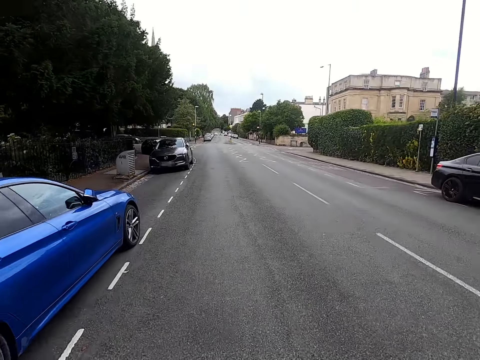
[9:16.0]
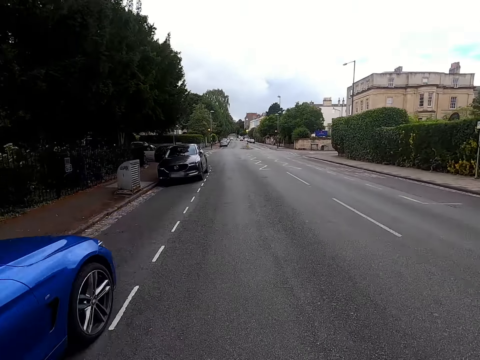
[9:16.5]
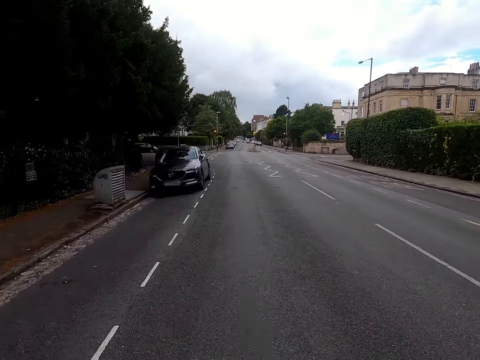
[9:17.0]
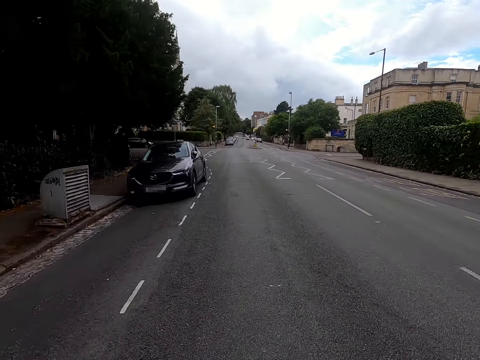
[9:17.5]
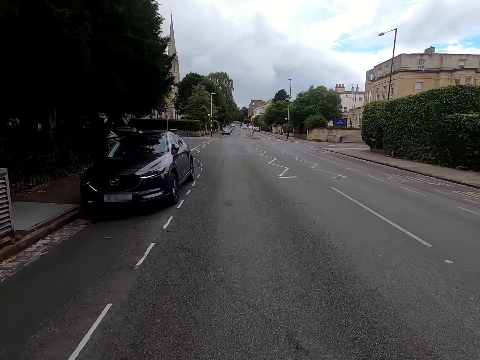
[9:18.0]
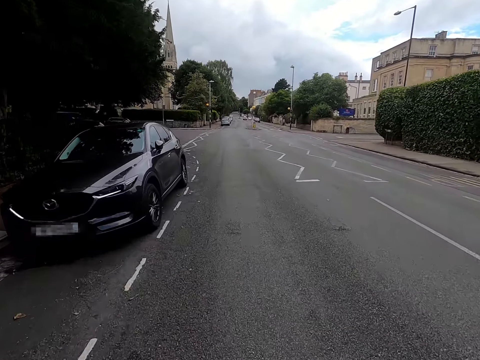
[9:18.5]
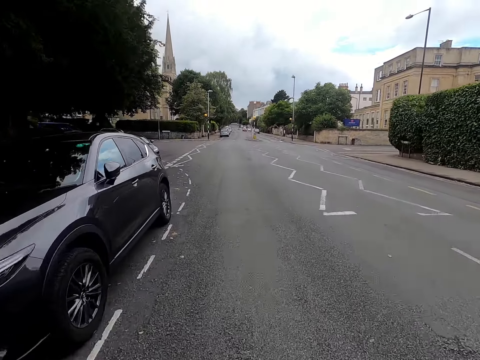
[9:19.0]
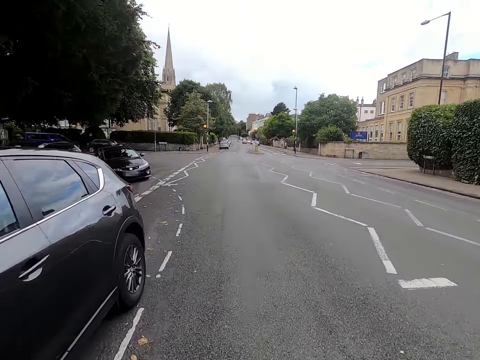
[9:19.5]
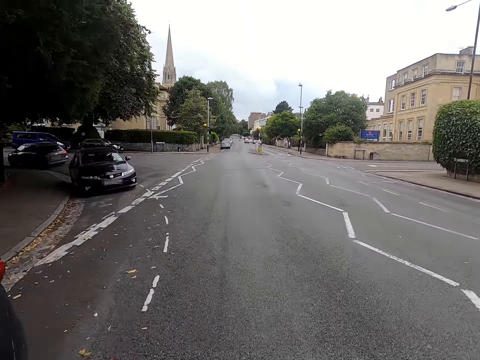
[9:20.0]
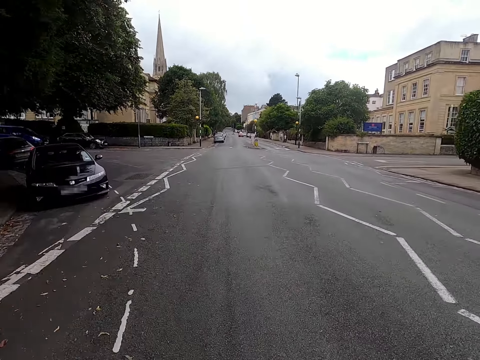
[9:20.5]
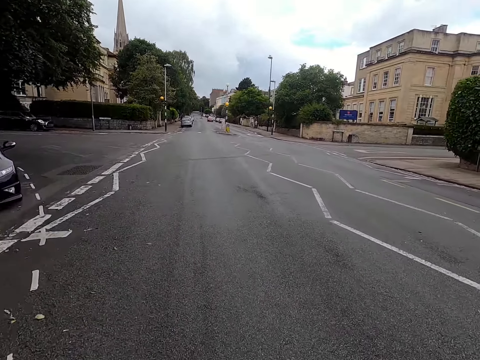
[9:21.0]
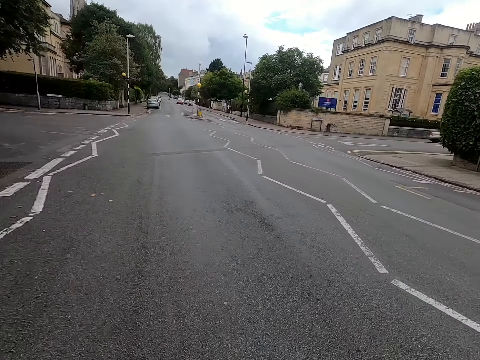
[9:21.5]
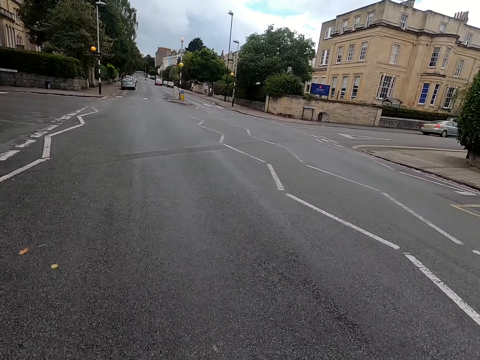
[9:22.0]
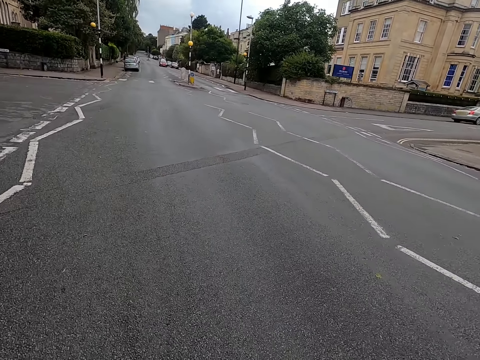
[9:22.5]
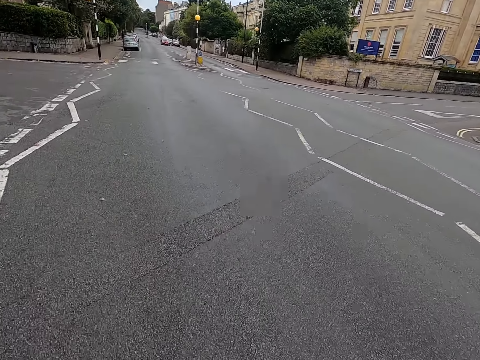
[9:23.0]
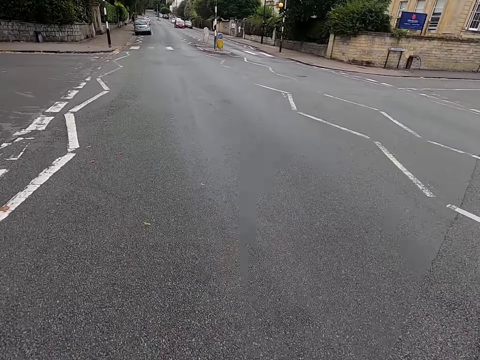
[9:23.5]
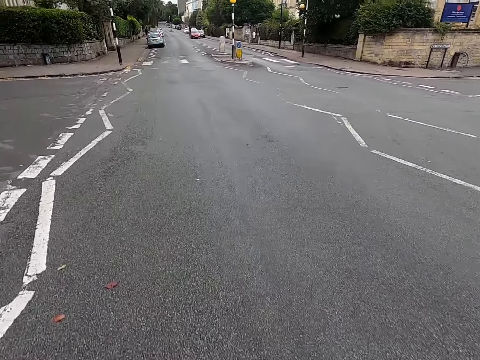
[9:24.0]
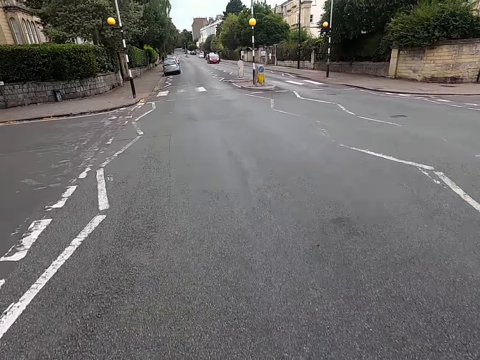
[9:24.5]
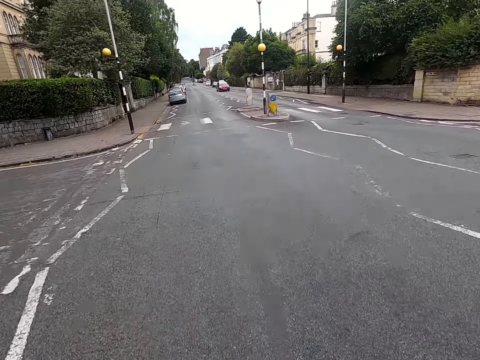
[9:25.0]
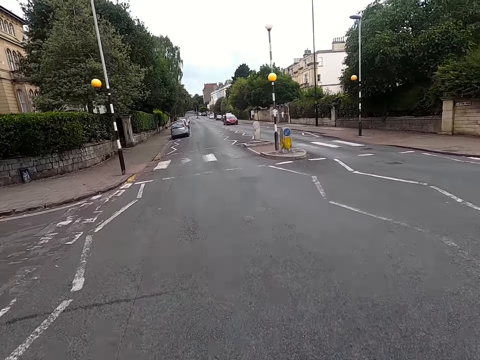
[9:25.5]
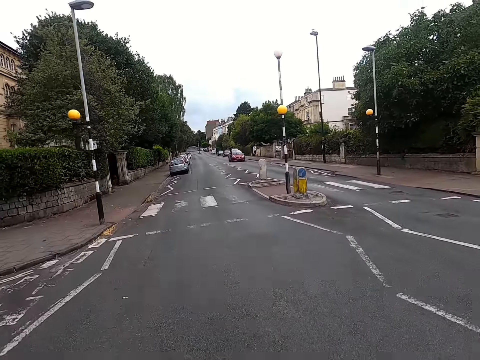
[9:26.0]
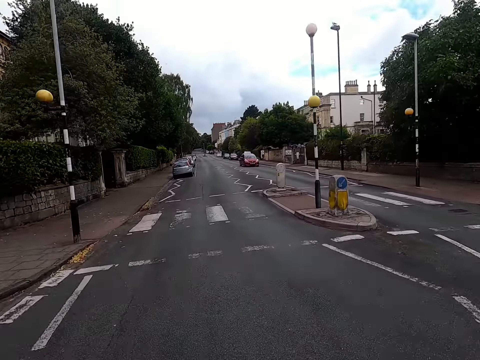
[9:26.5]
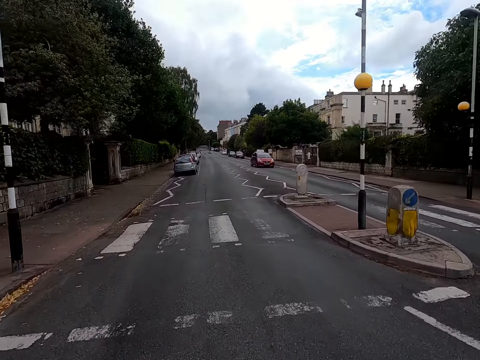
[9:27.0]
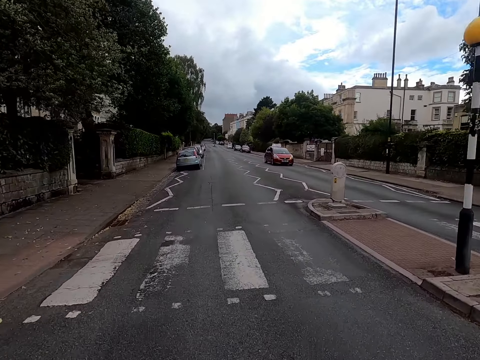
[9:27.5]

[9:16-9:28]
The camera wearer rides a bicycle on a road.

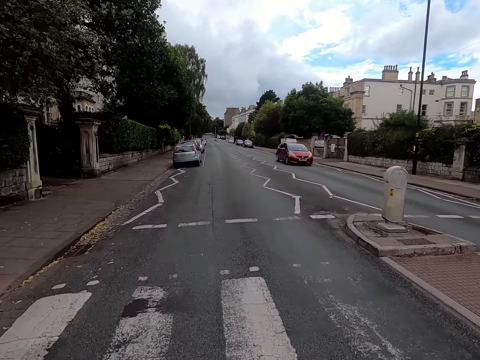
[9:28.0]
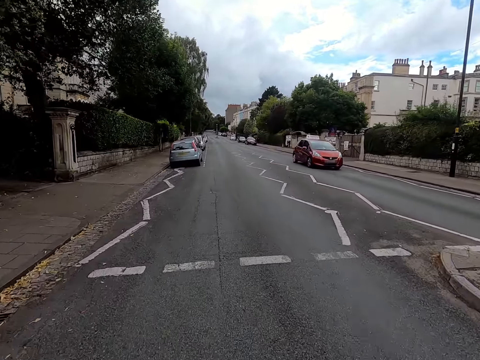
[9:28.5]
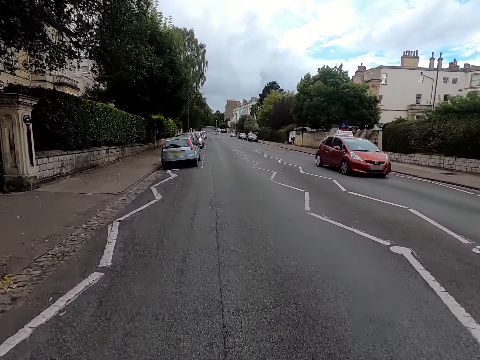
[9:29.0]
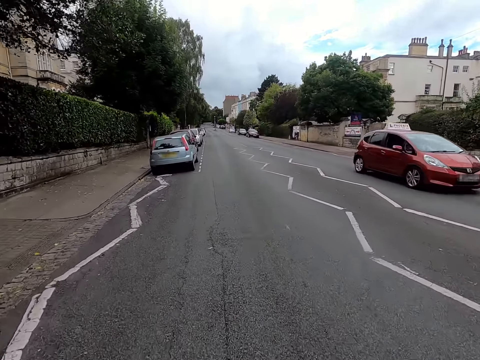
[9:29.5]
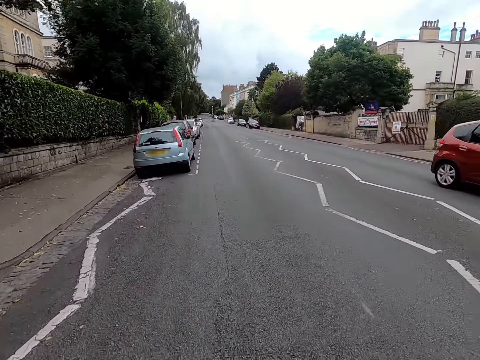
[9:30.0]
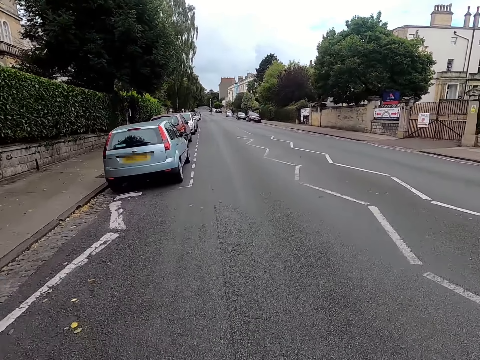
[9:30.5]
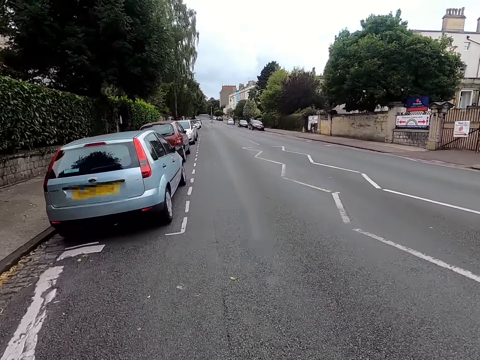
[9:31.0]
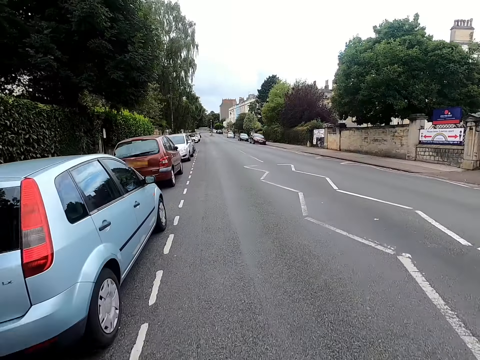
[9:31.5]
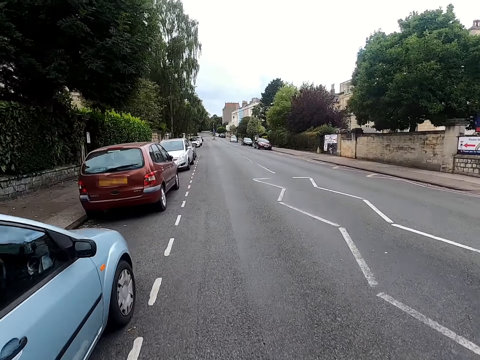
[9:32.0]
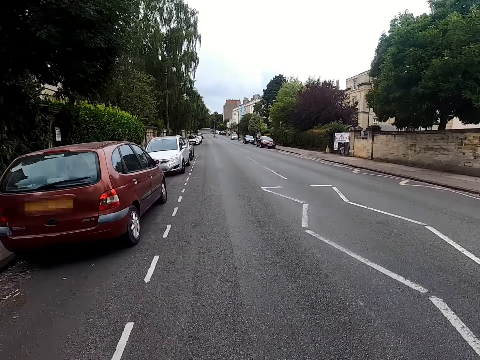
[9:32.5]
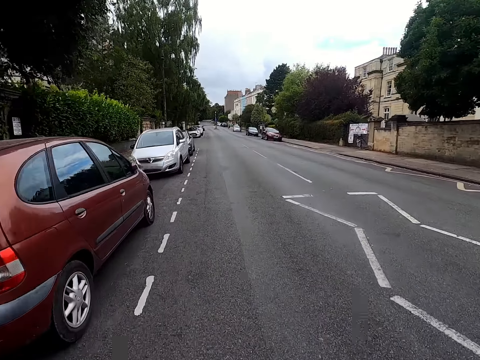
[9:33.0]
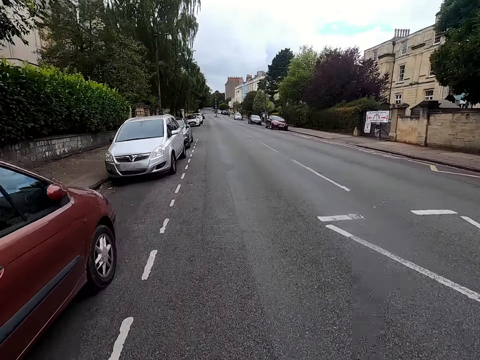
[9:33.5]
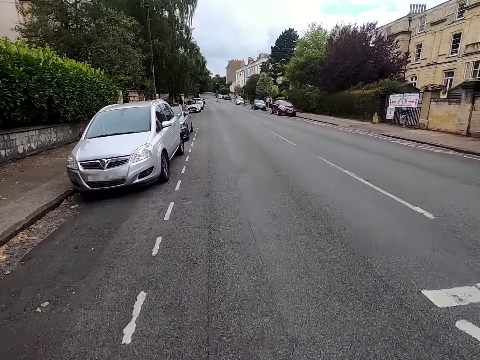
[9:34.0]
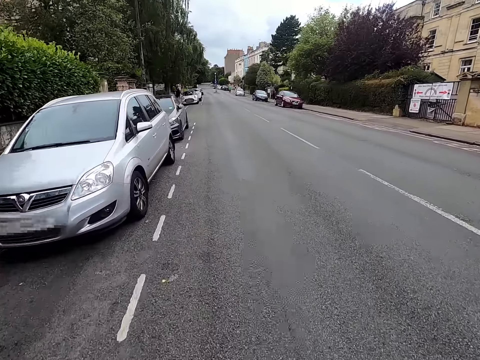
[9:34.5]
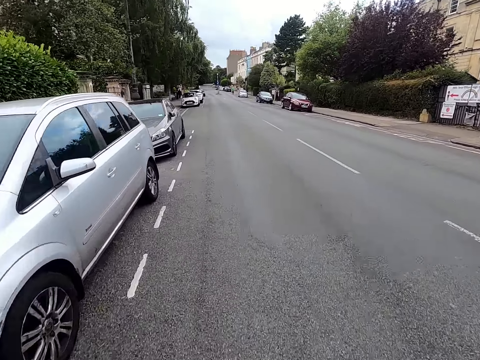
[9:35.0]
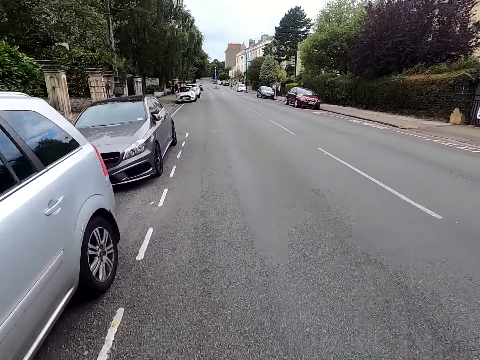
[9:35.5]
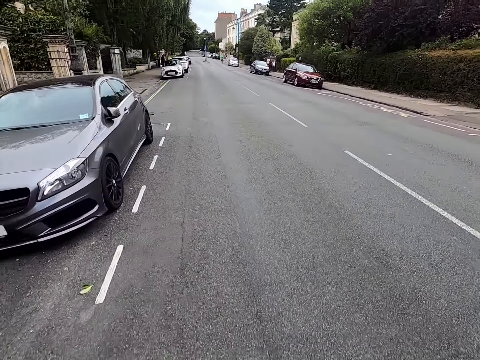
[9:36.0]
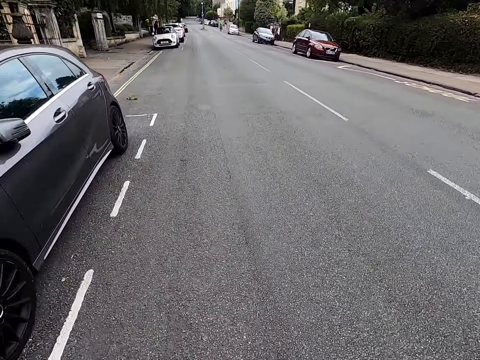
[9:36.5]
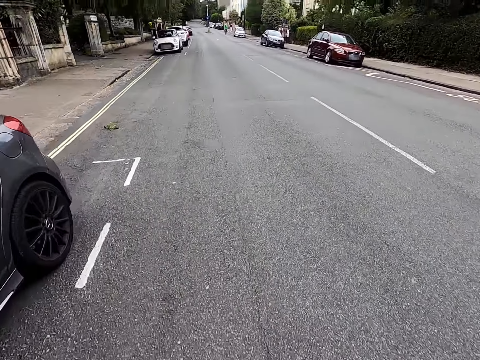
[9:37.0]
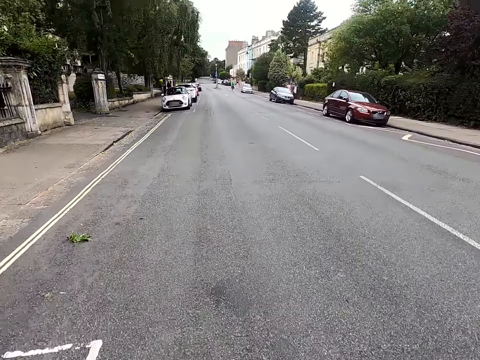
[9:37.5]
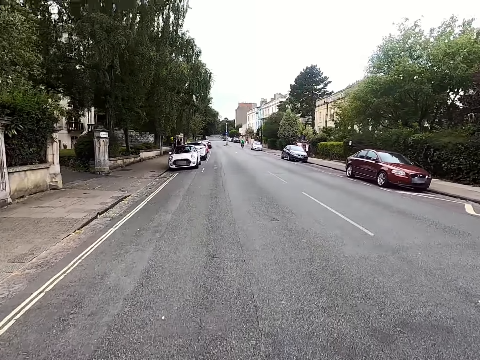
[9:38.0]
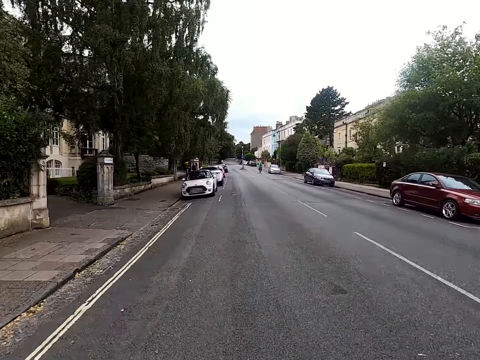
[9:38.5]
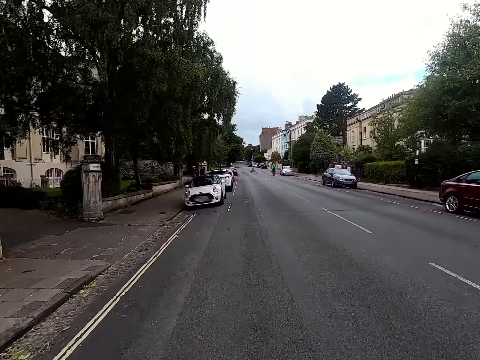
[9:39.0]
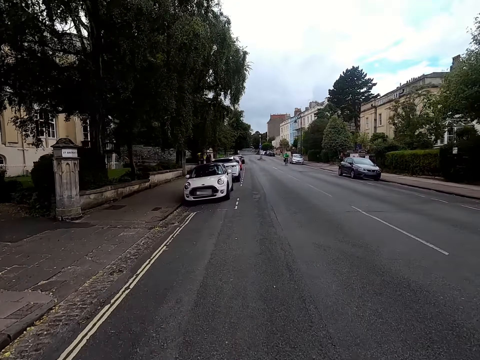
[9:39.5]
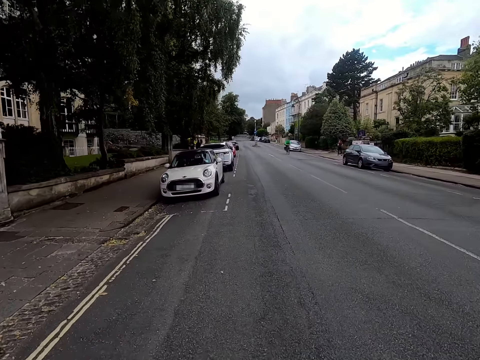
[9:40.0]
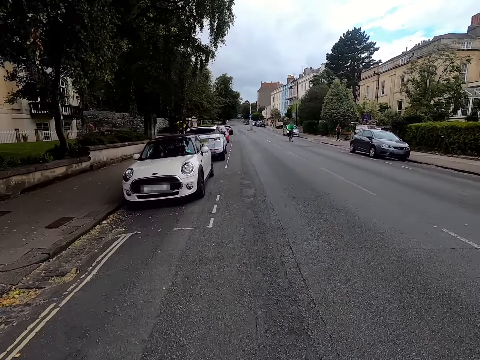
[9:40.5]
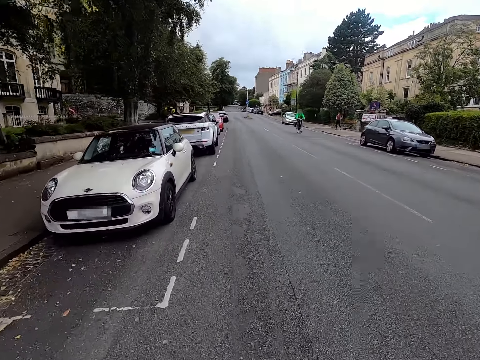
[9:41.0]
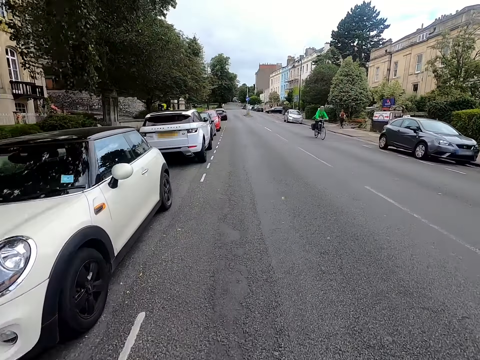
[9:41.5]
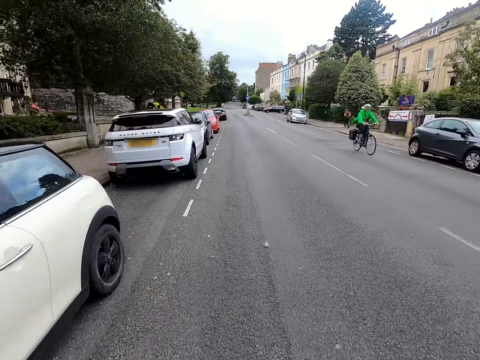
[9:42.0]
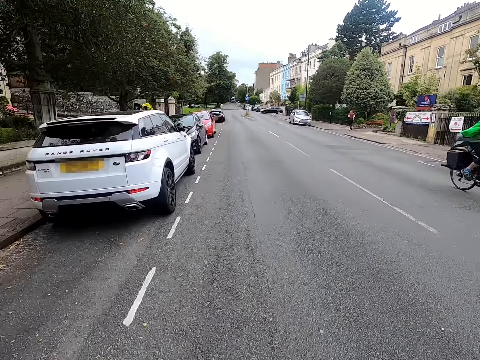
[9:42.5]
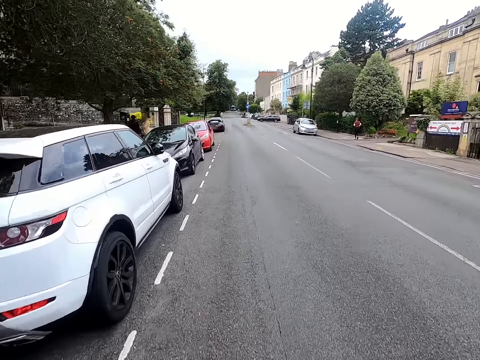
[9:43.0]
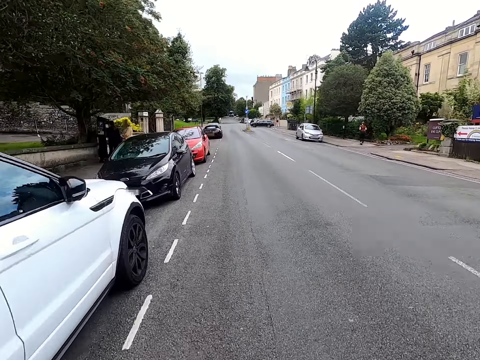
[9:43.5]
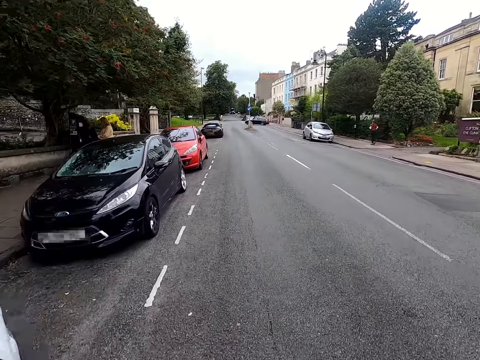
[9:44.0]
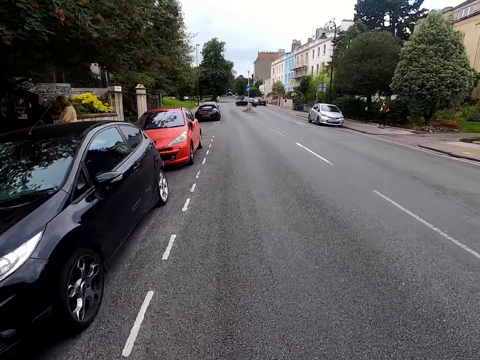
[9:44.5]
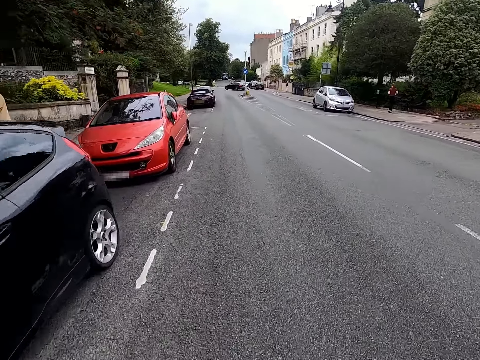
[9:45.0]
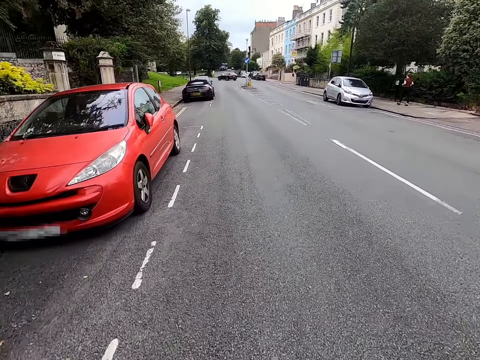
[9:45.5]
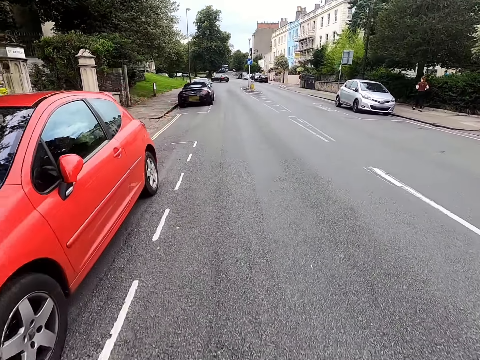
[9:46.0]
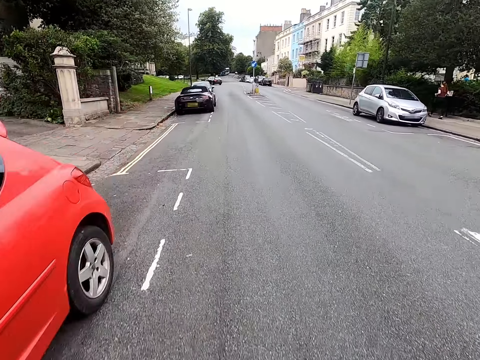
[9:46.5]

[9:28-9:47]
The camera wearer rides a bicycle past a car. They ride the bicycle on a road. A man rides a bicycle past the camera wearer. The camera wearer rides the bicycle on the road.
